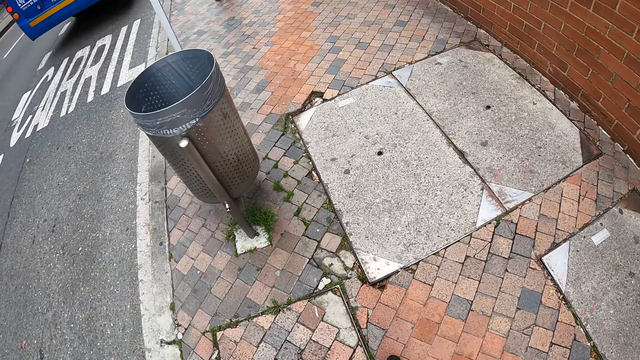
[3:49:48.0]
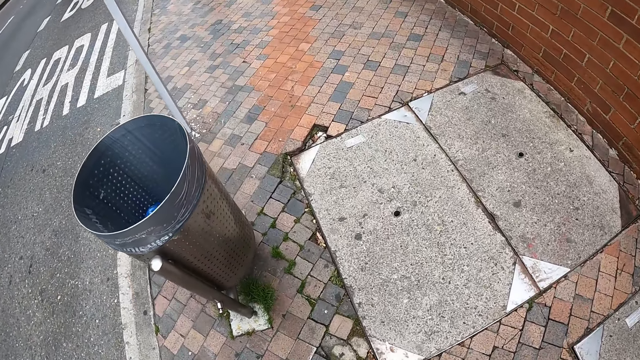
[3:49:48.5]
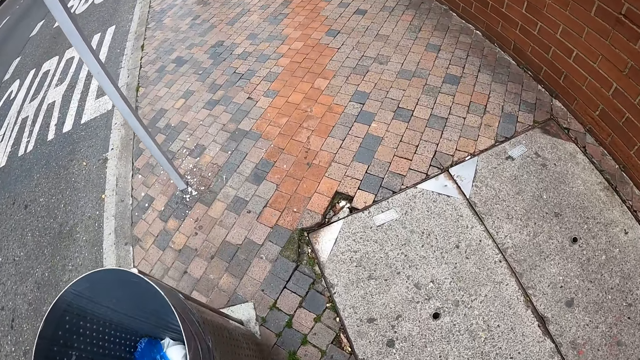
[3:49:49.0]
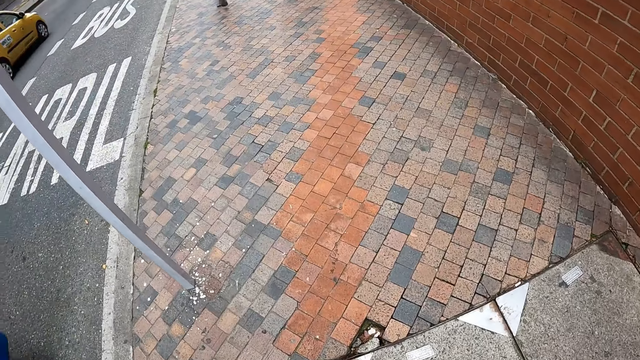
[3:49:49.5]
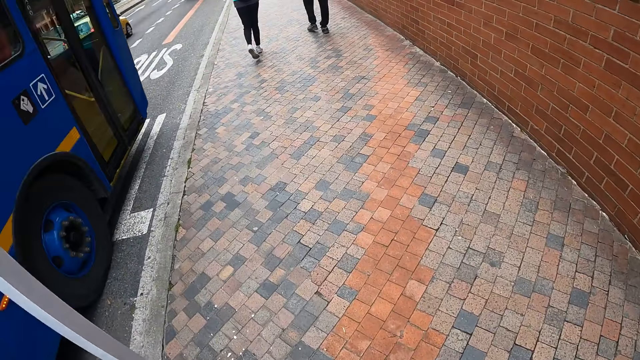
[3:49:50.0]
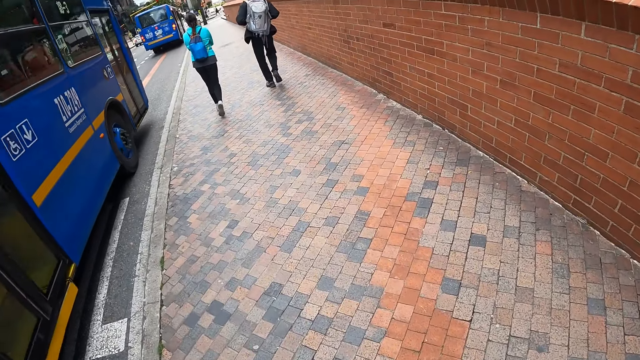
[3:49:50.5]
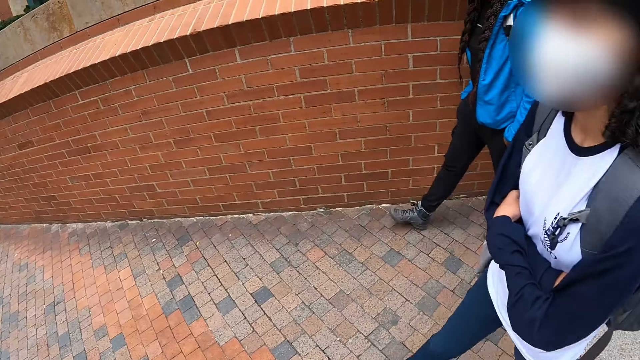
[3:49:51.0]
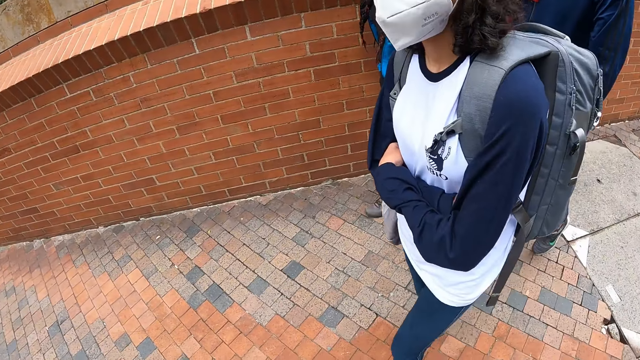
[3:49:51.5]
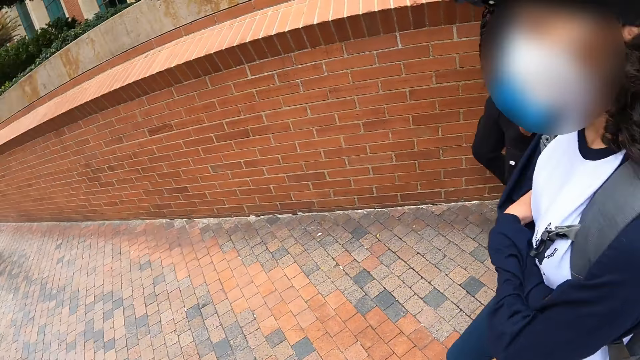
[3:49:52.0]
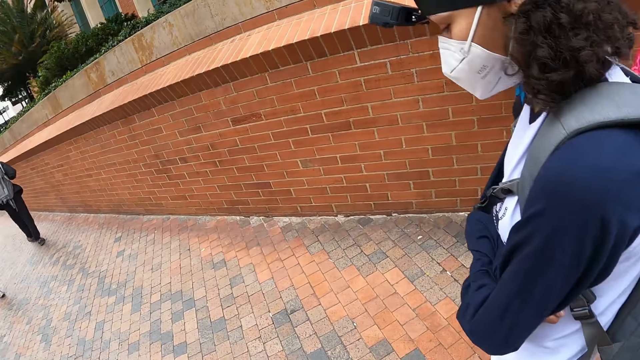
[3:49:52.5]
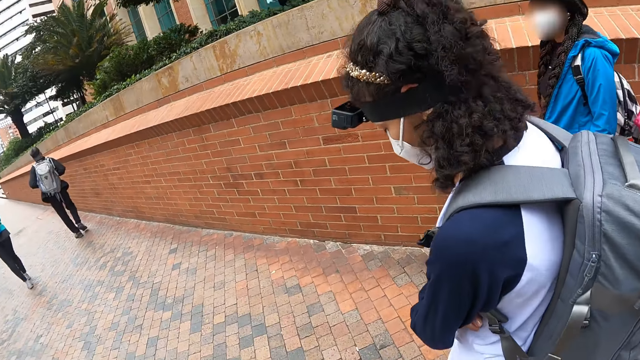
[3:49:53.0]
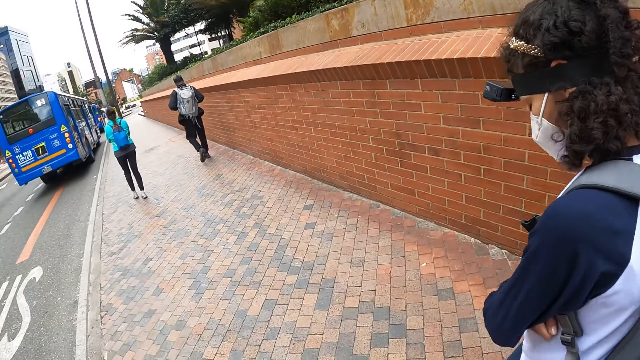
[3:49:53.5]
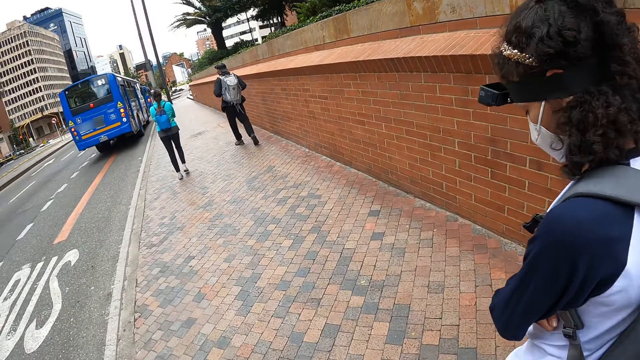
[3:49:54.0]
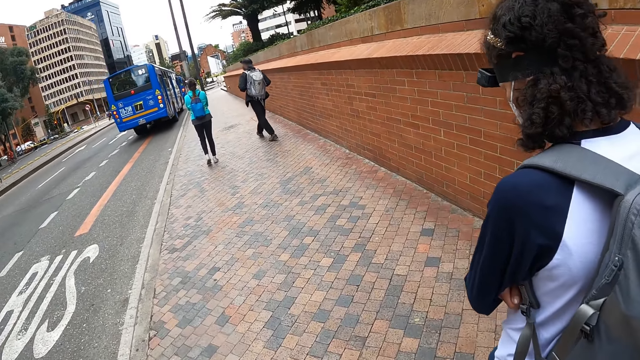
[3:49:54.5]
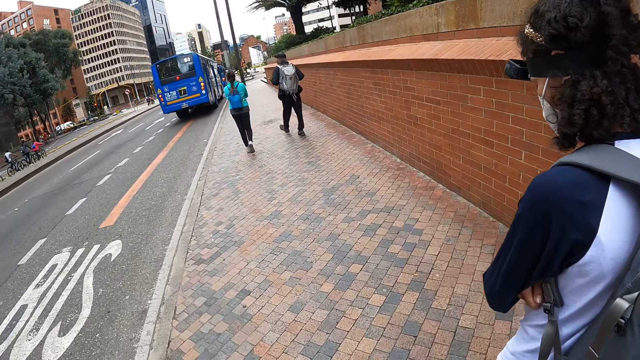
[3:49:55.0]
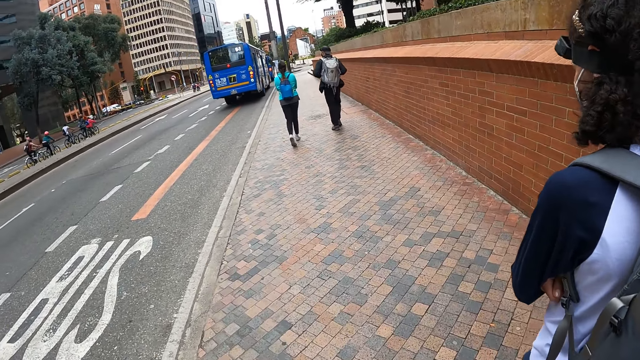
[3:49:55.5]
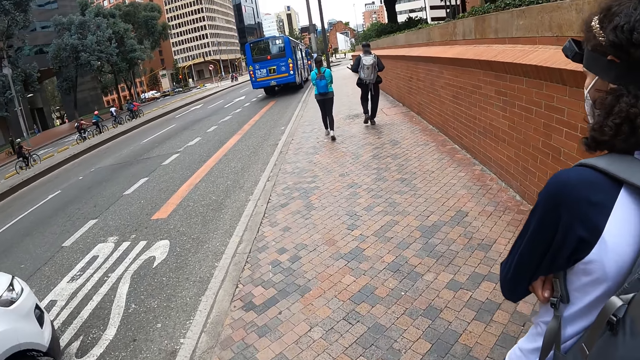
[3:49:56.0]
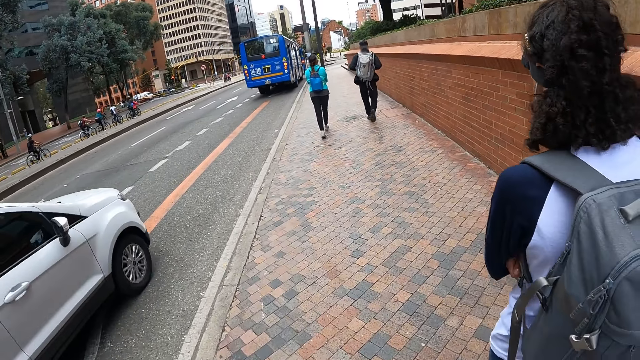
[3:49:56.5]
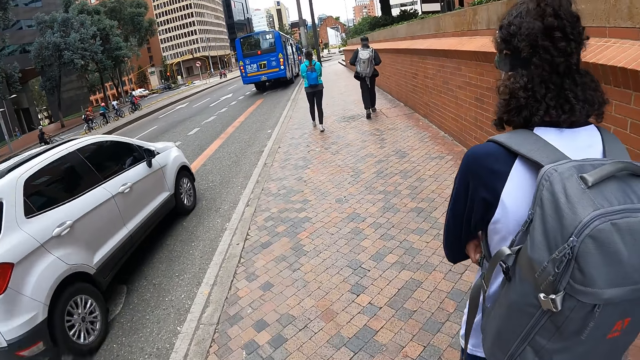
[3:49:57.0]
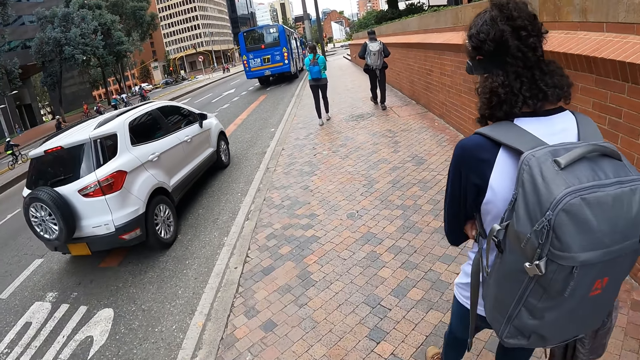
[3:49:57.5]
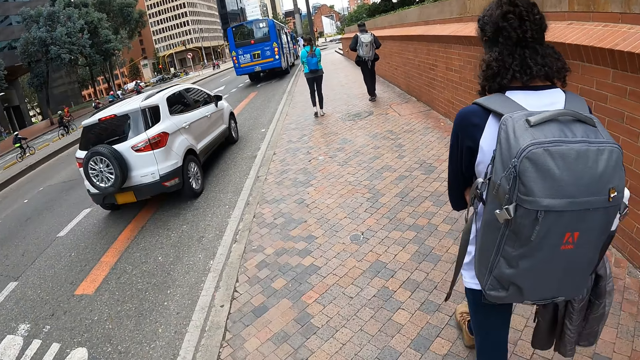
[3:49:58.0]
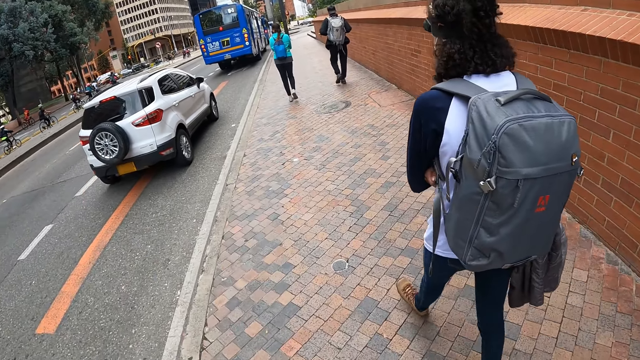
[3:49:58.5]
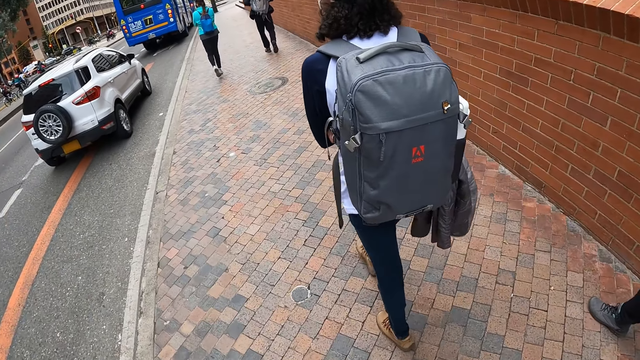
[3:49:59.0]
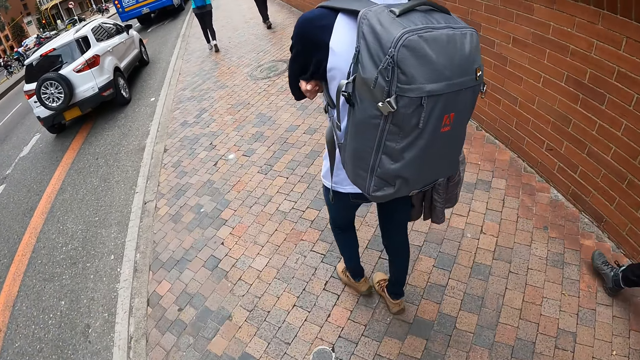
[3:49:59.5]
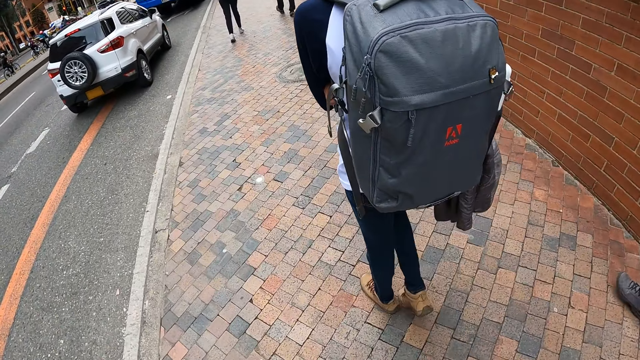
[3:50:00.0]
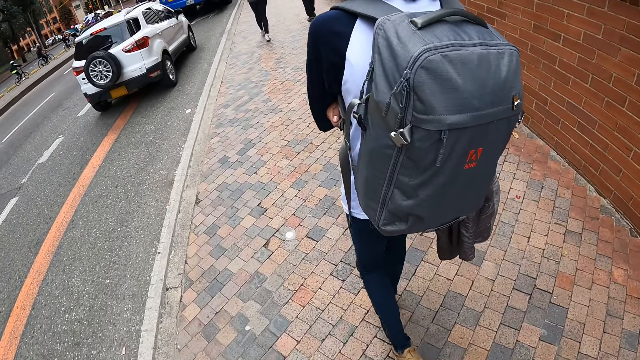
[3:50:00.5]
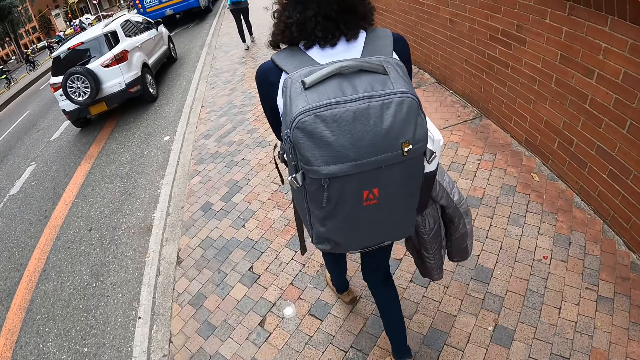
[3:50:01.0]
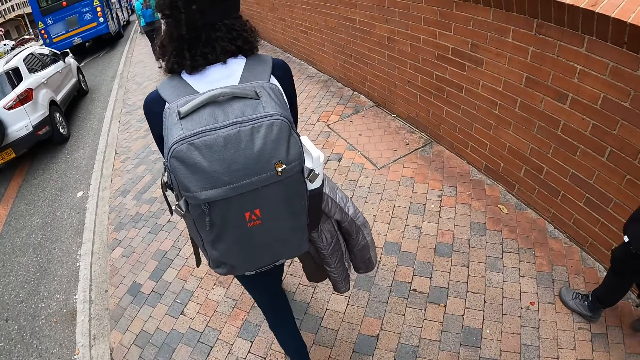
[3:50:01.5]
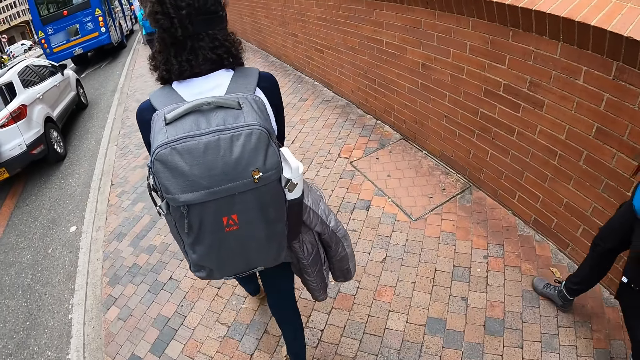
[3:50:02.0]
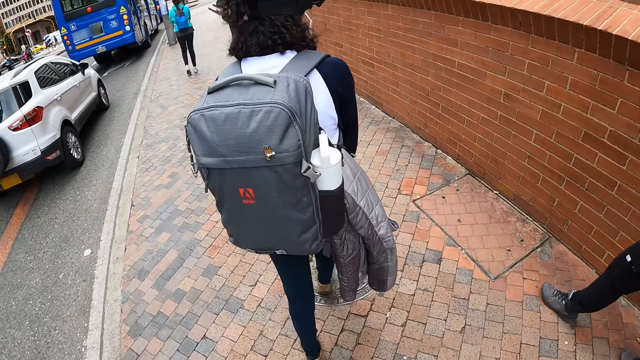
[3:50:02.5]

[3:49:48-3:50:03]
The camera wearer looks at other people. They move their left hand.

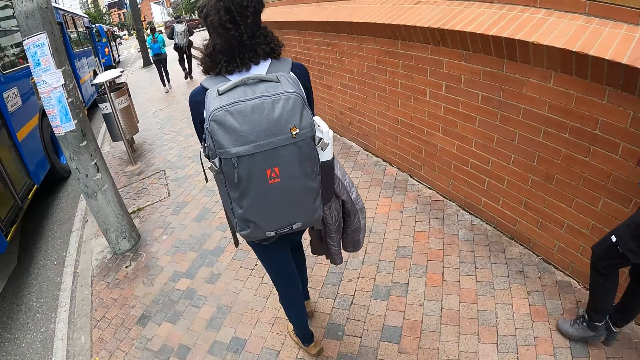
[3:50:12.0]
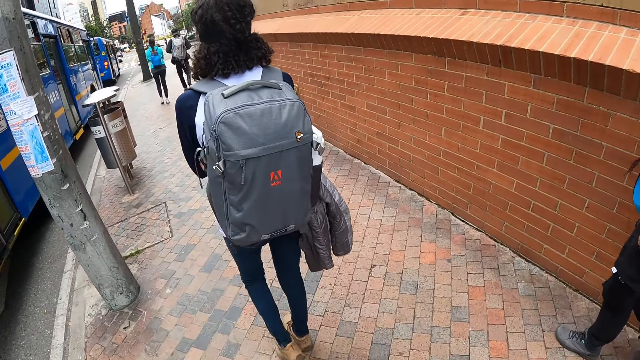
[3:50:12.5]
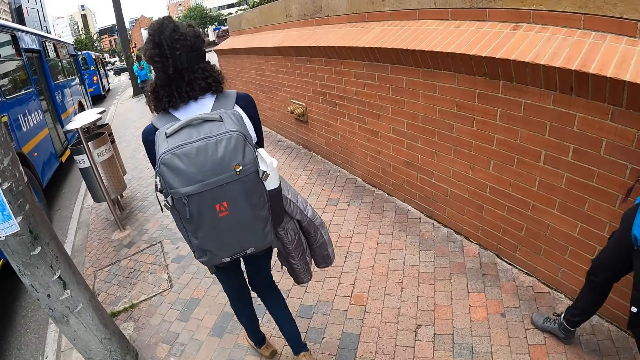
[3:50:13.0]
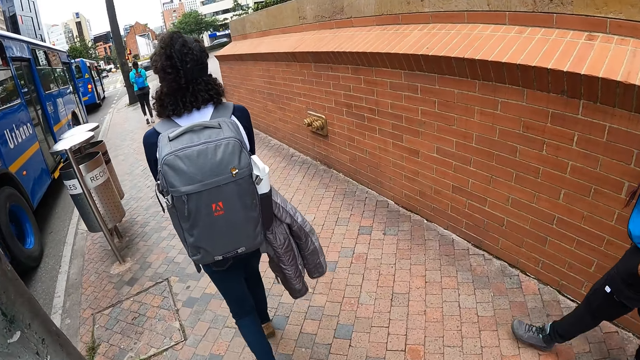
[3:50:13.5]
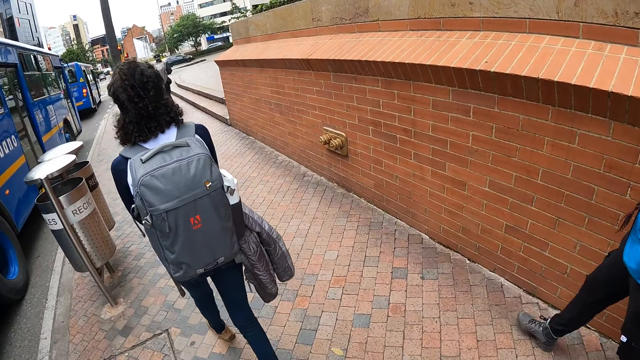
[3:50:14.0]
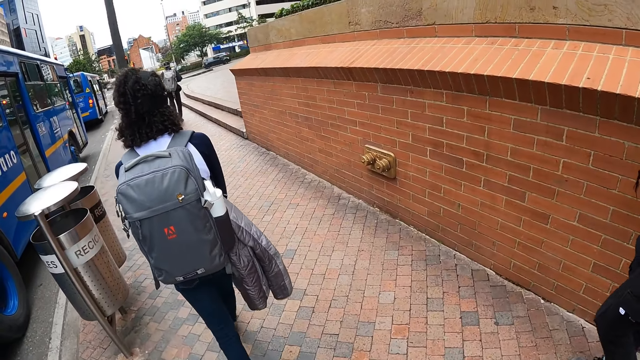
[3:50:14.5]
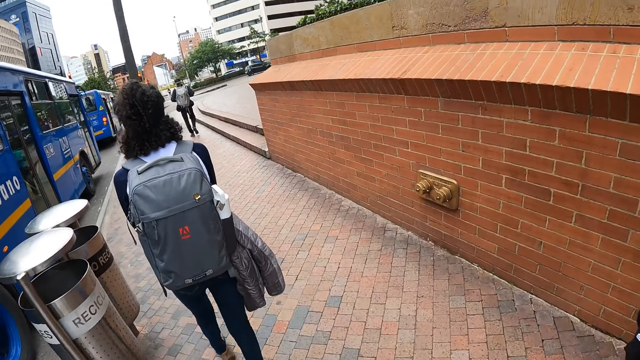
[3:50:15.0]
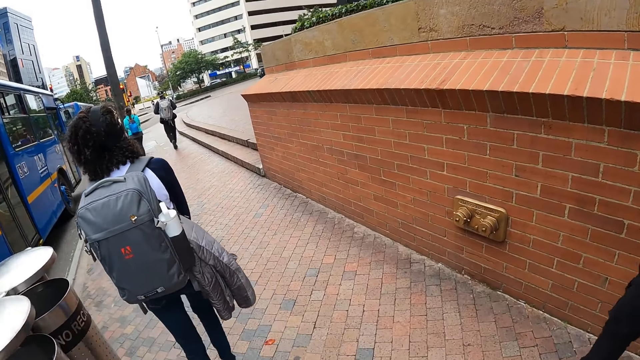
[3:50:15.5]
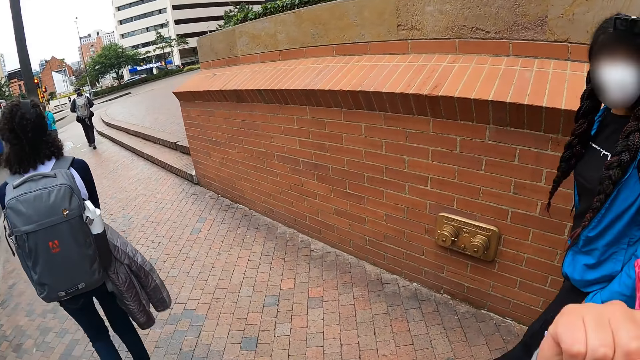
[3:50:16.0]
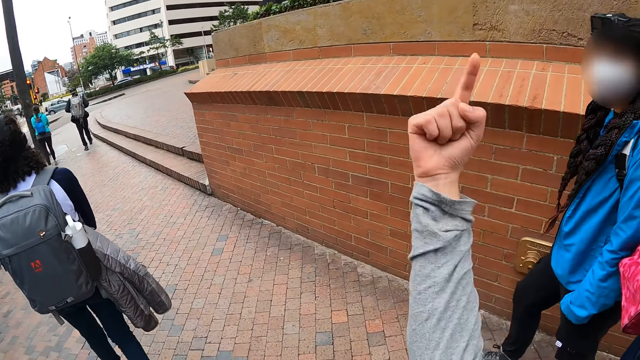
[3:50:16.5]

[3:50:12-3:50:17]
The camera wearer speaks with gestures. They interact with a man.
